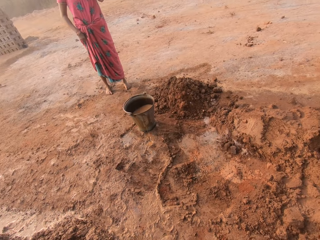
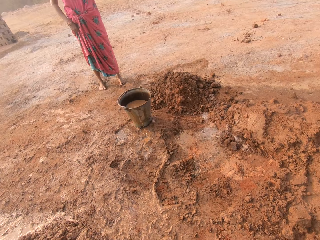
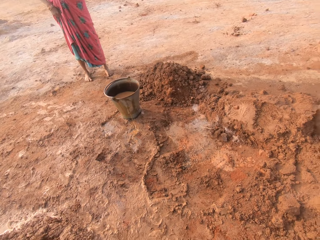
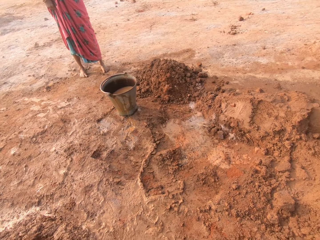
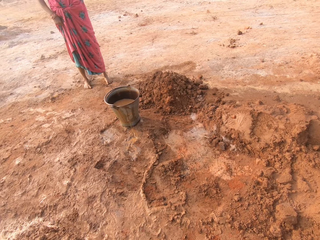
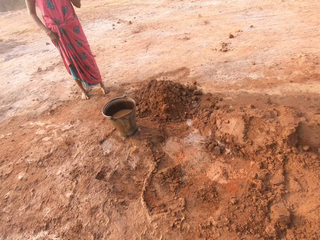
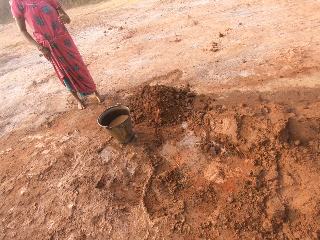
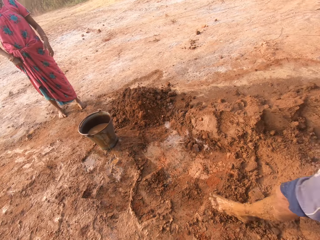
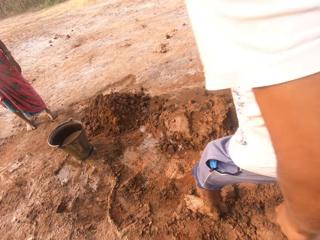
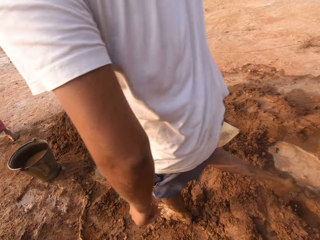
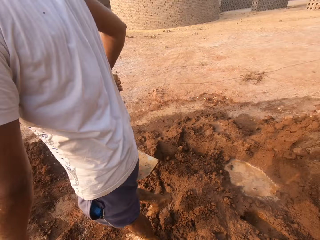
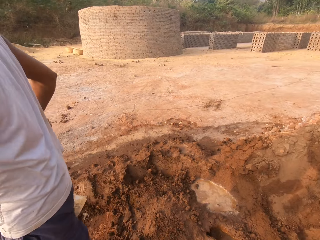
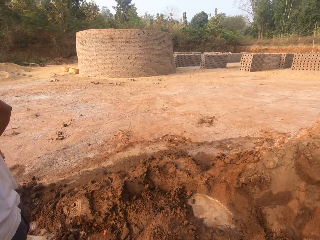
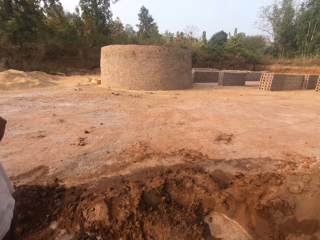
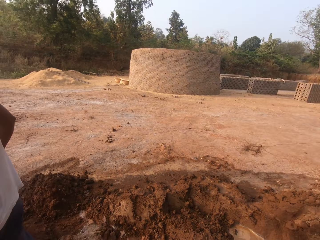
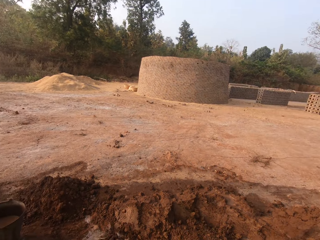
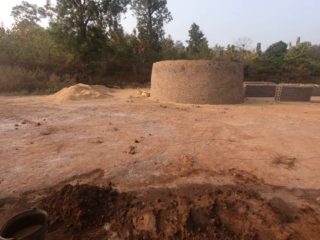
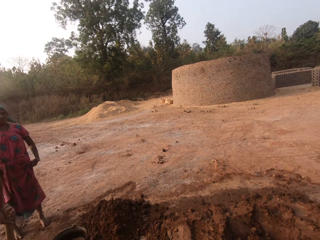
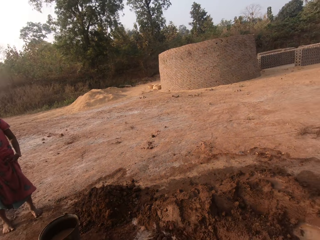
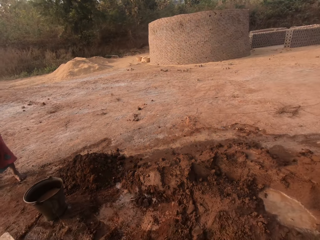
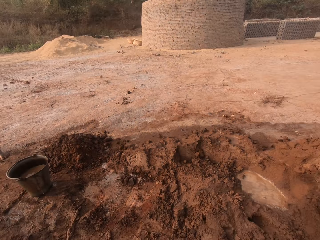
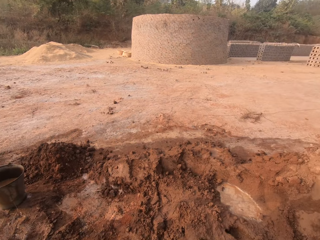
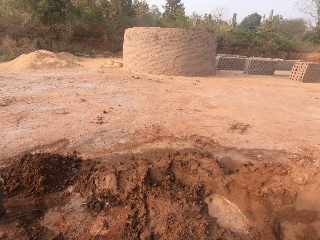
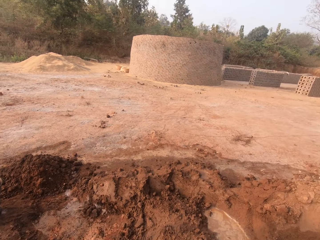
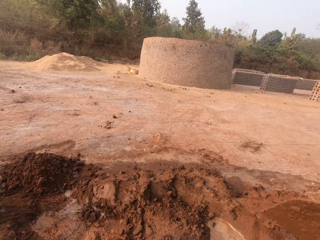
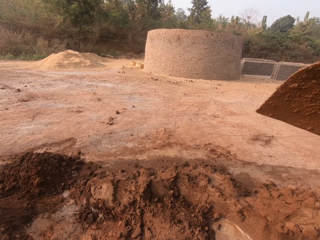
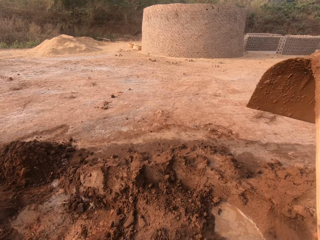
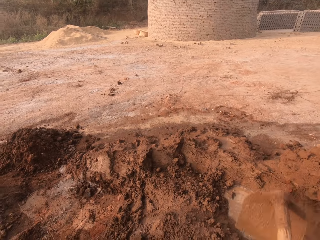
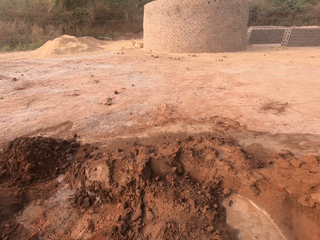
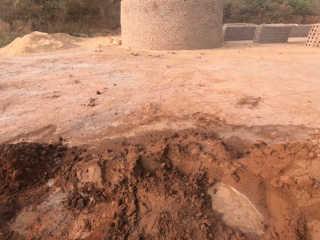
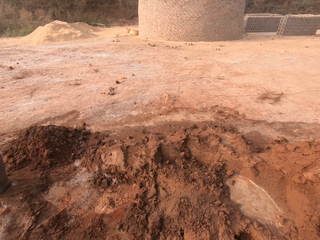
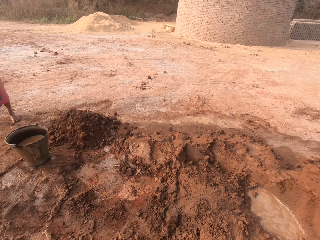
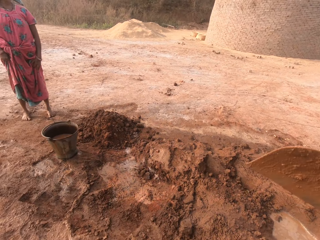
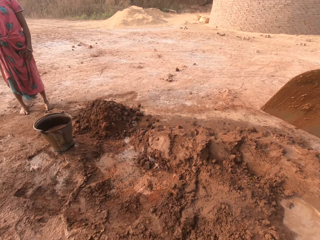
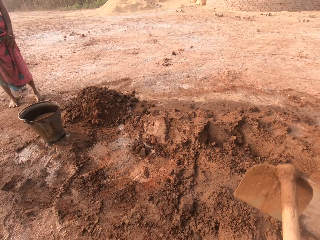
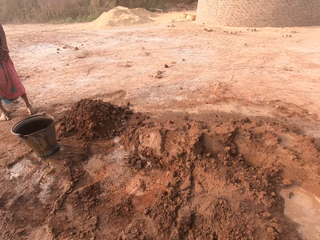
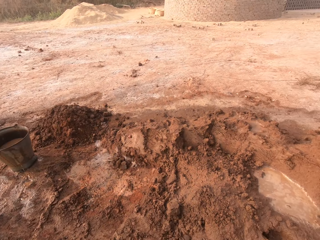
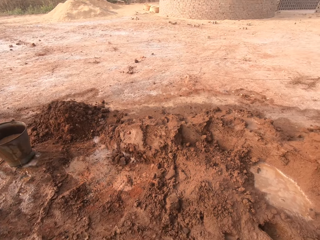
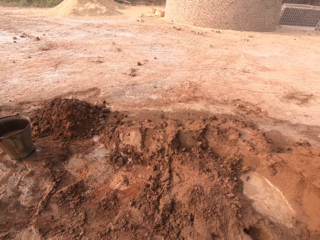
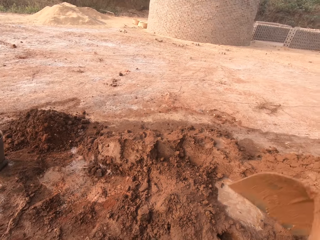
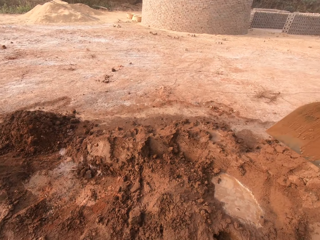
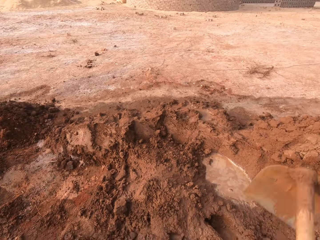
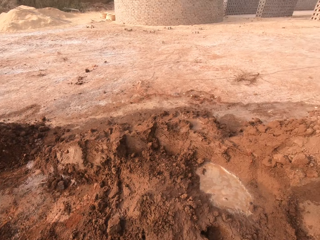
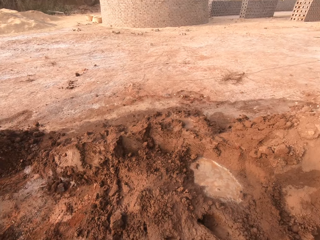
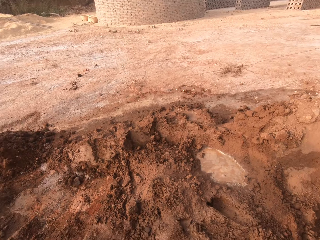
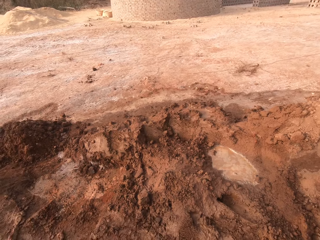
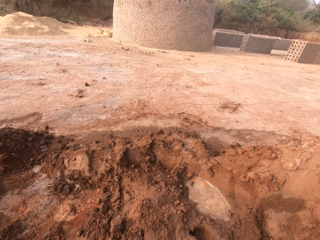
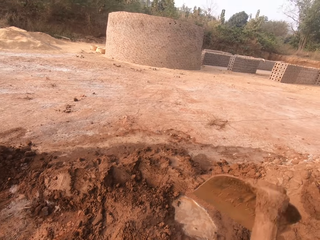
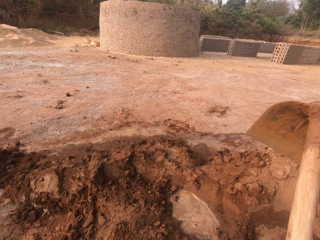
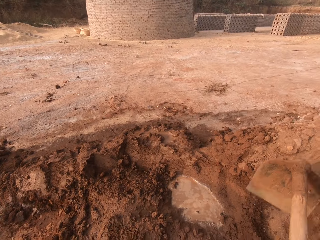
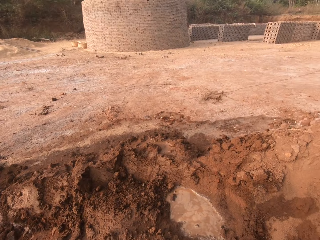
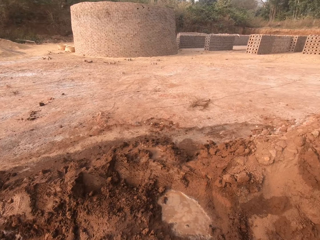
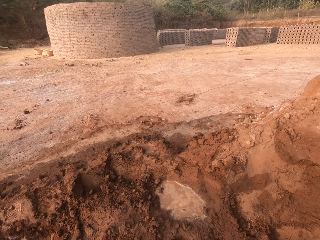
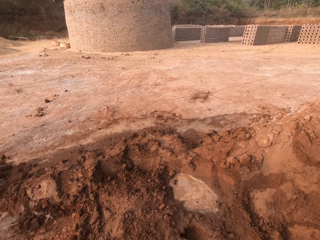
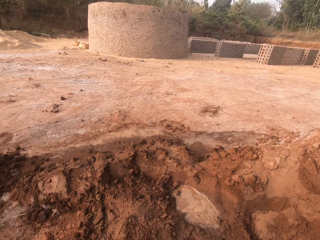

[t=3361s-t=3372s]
The camera wearer digs sand from the ground with the digging hoe in his hands, on the clay heap.

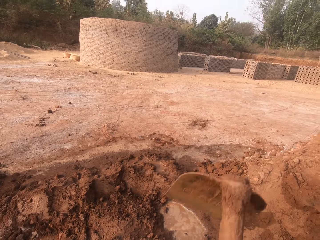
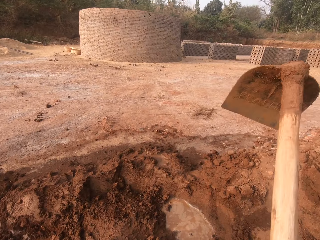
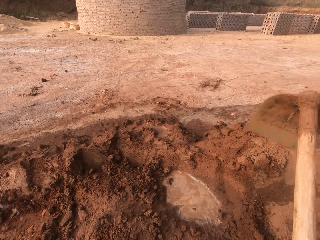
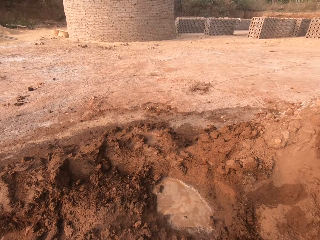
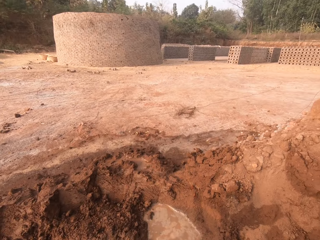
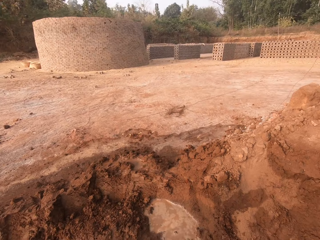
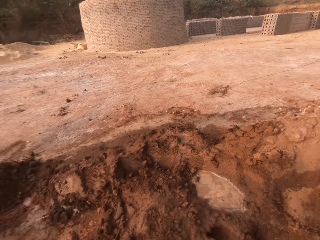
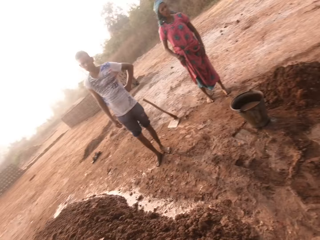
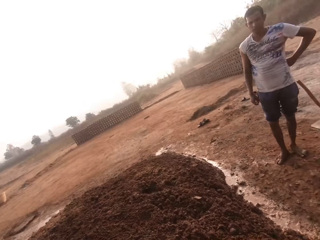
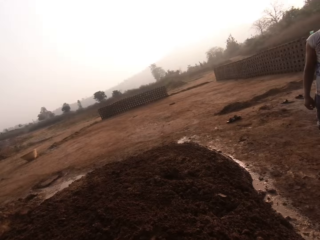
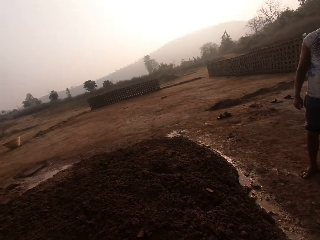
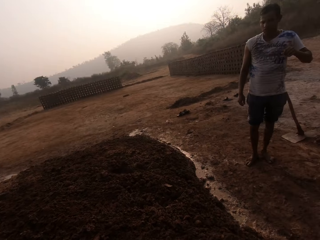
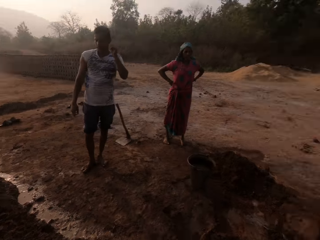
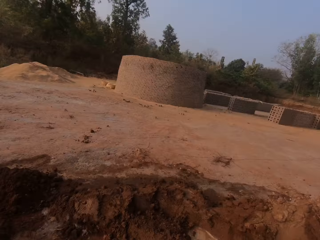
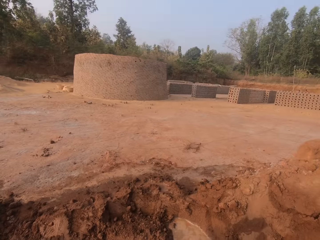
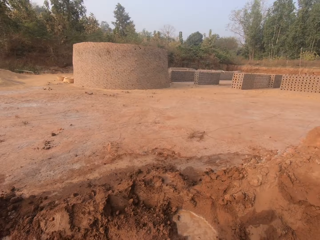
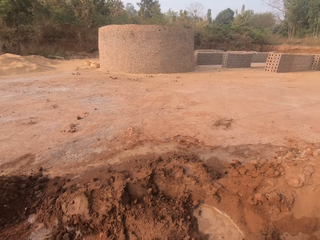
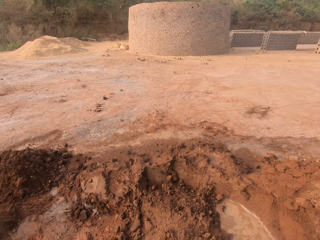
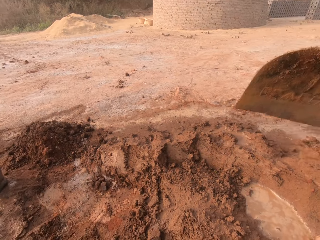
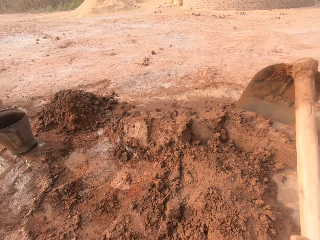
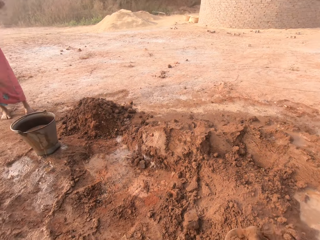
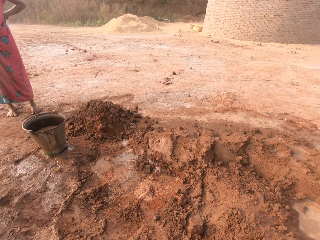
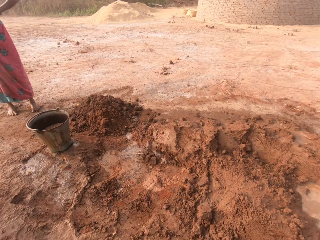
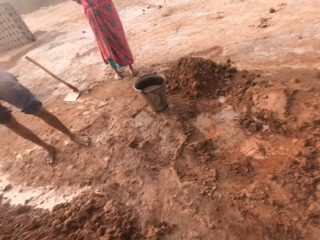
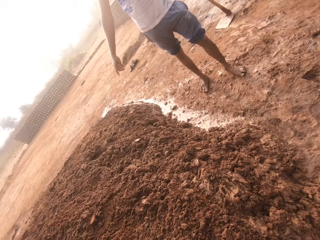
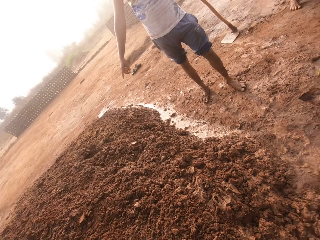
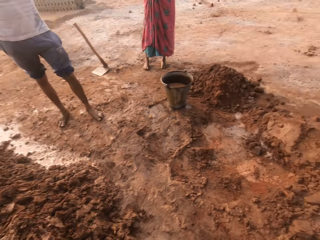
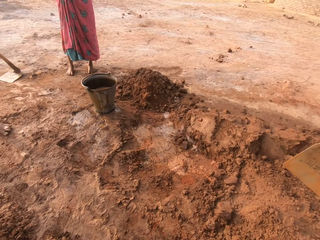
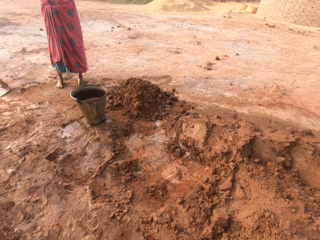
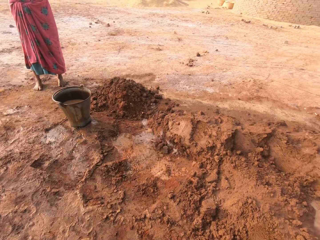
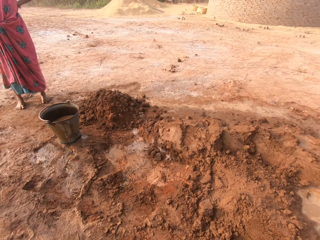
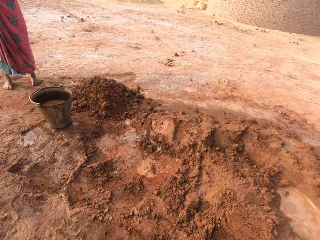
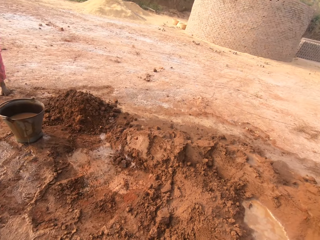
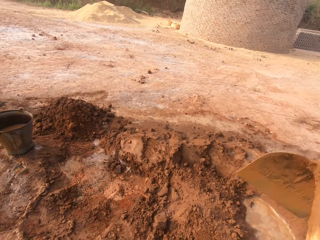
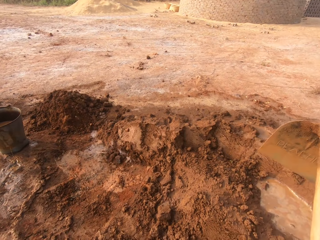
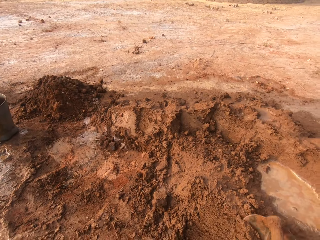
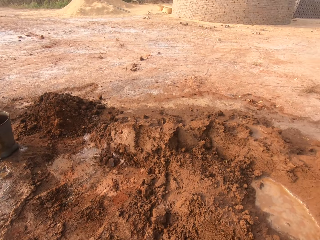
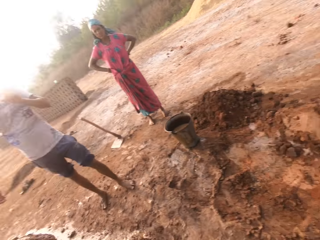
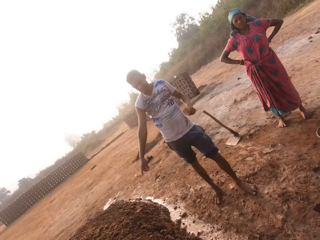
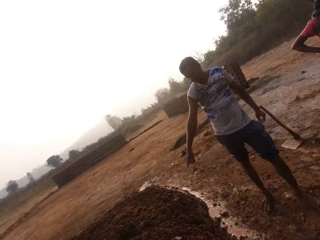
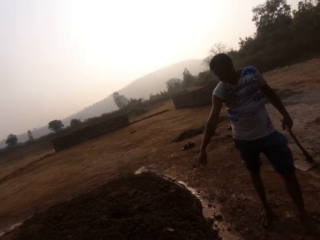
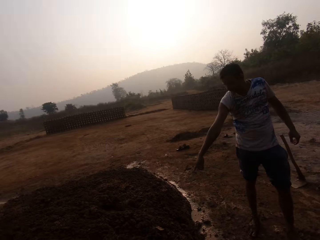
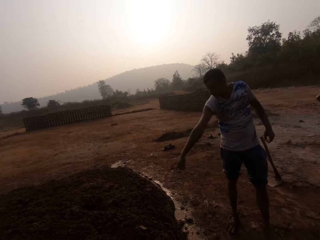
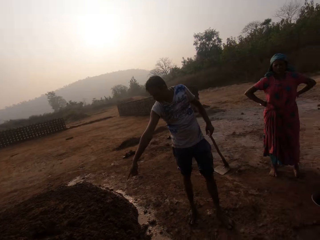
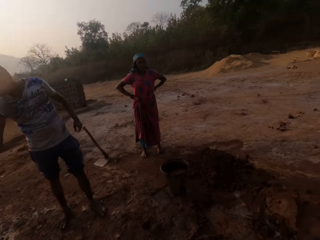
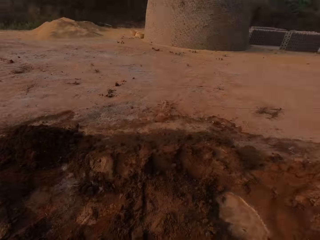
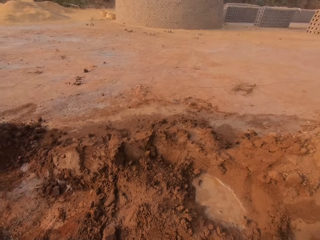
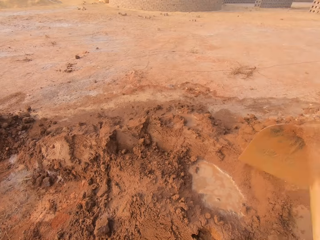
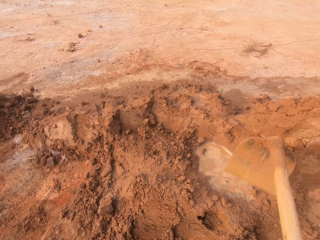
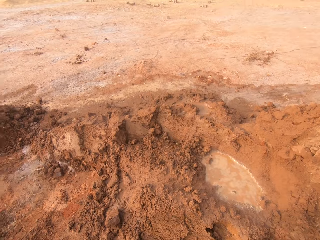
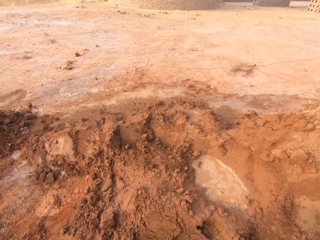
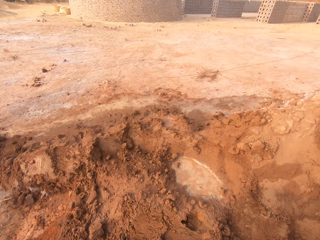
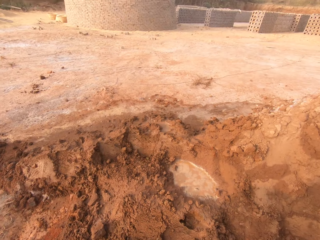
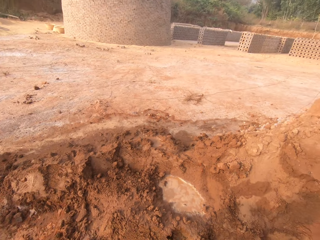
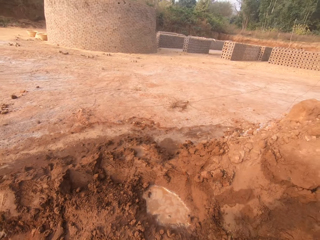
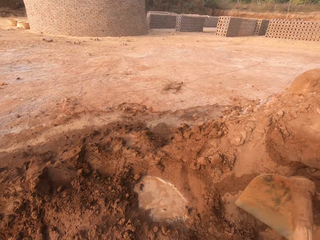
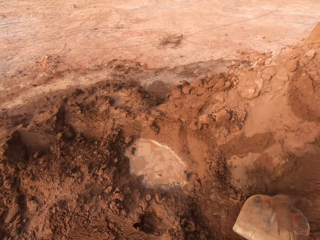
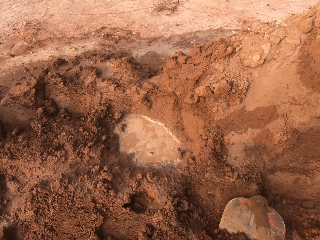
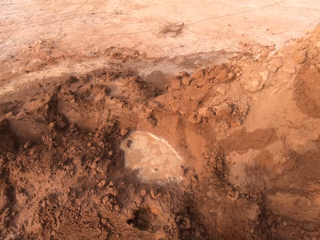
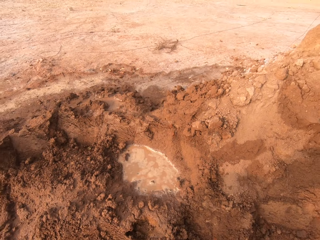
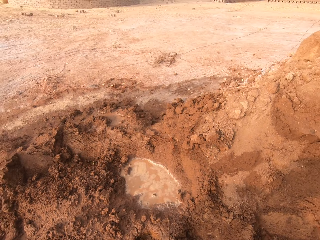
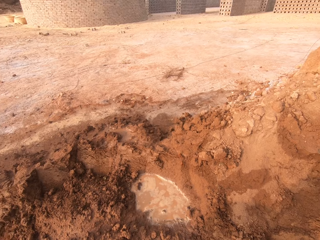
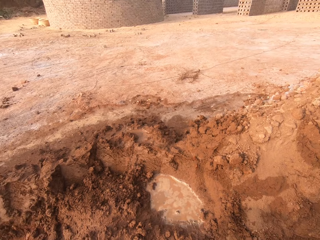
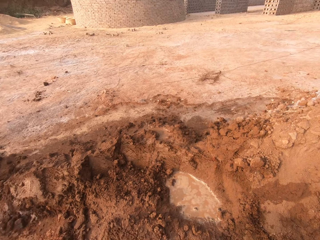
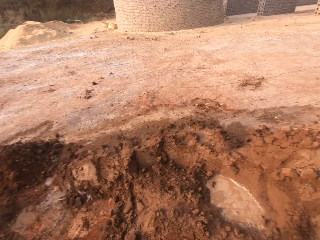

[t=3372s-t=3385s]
The camera wearer turns around the clay heap. The man converses with the woman. The camera wearer digs on the clay heap. They turn around the clay heap. The man points towards the clay heap. The camera wearer digs on the clay heap.
